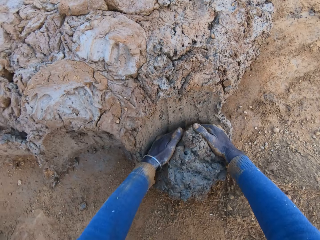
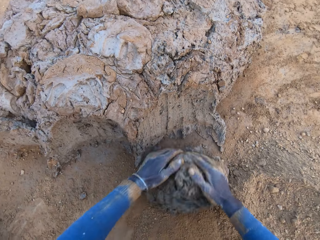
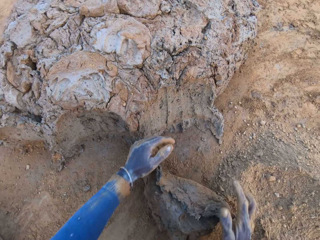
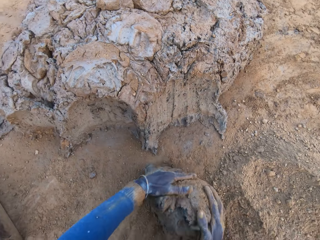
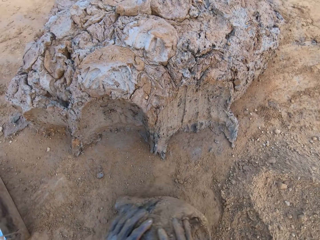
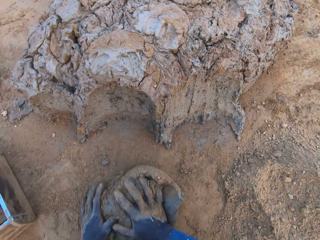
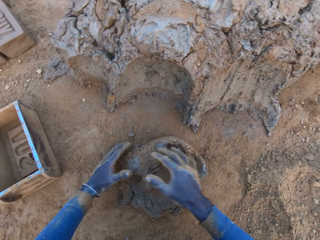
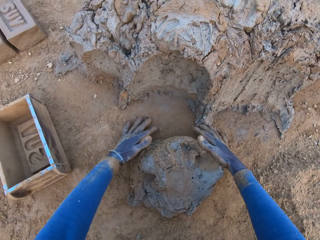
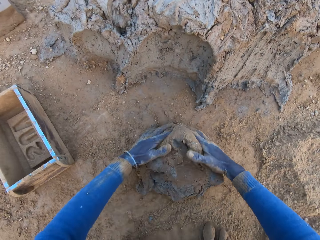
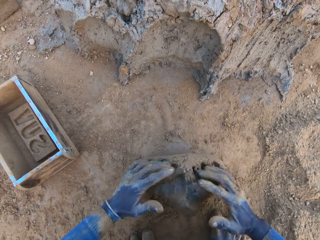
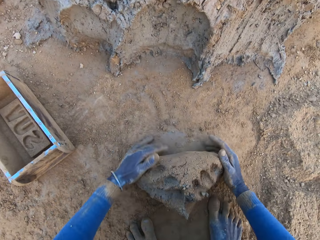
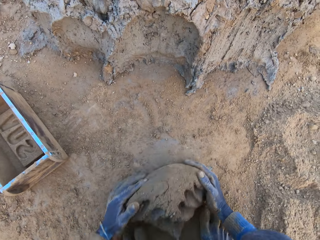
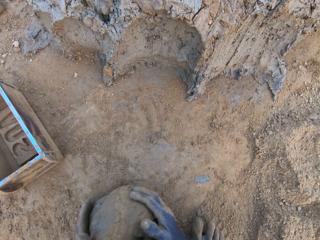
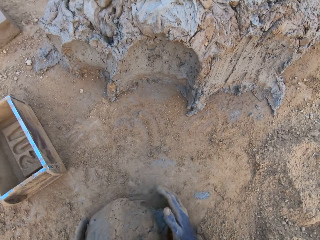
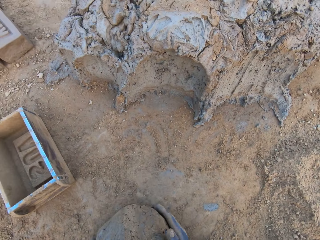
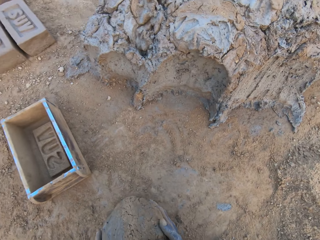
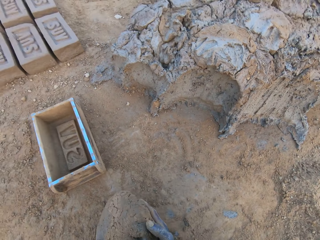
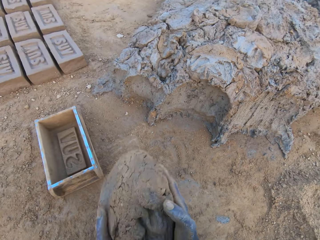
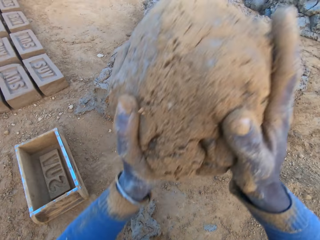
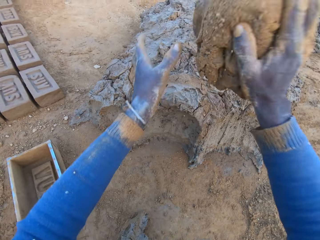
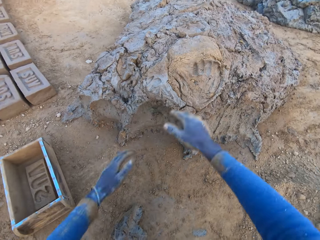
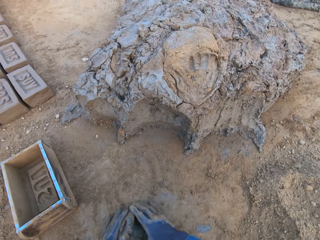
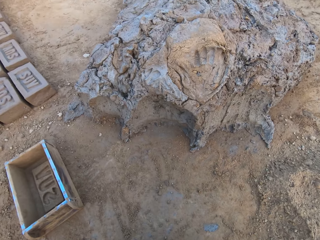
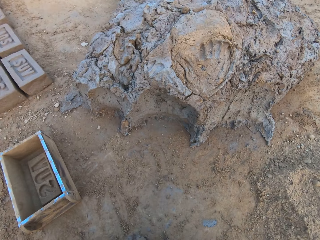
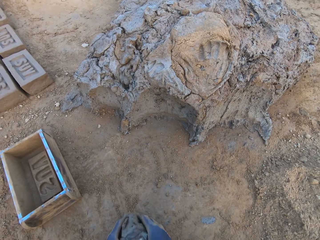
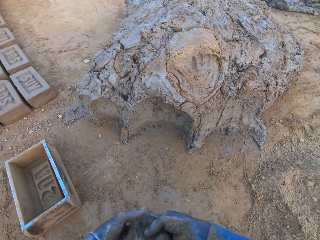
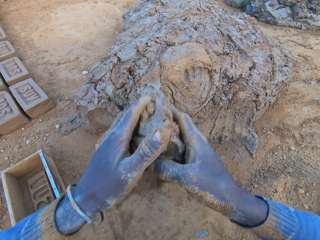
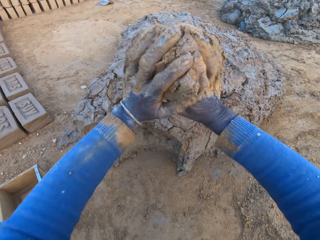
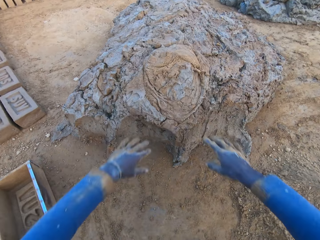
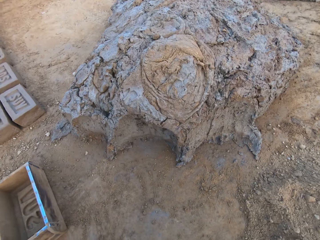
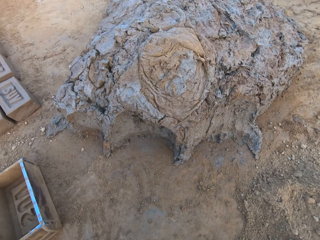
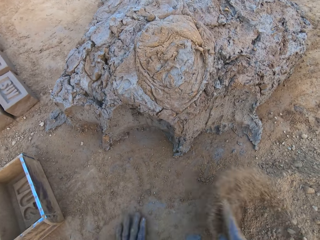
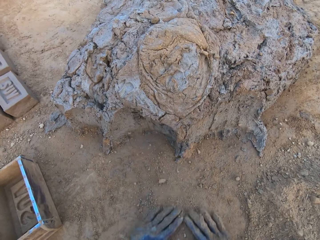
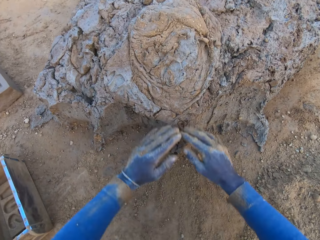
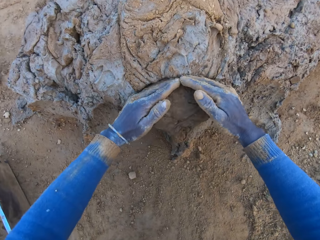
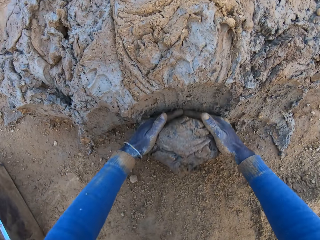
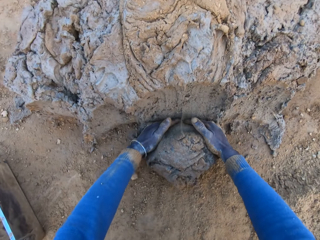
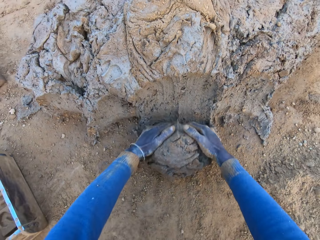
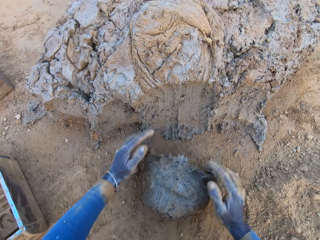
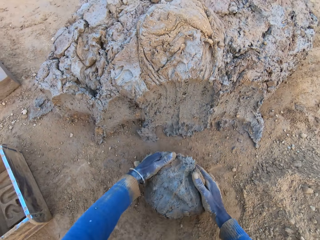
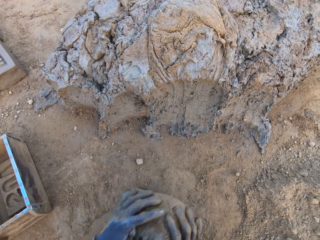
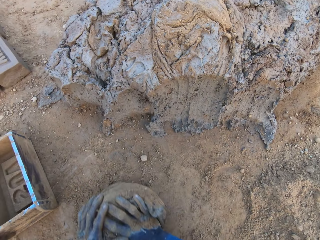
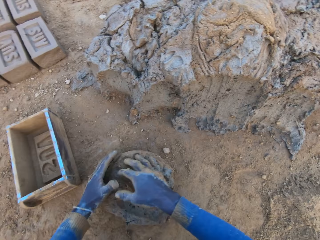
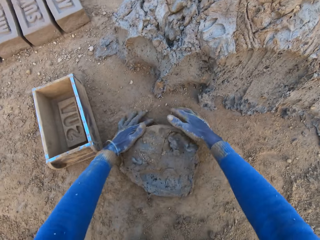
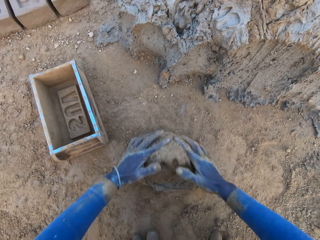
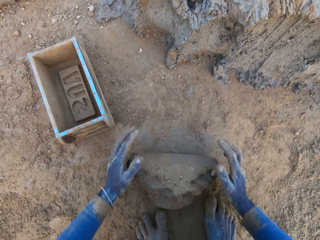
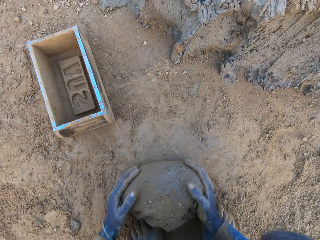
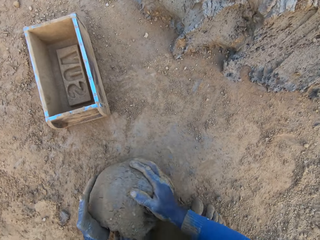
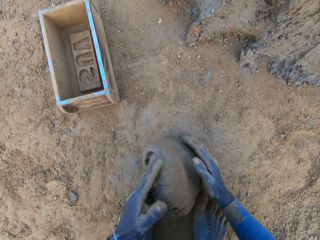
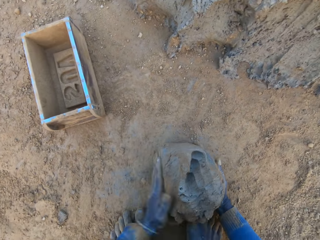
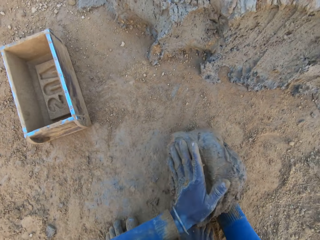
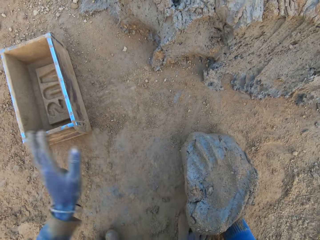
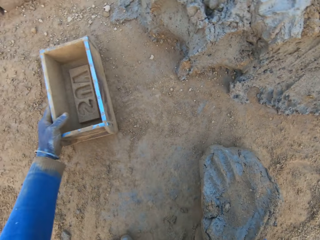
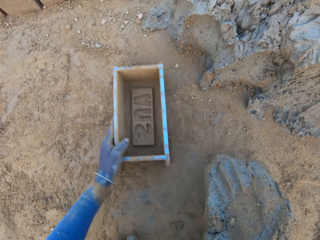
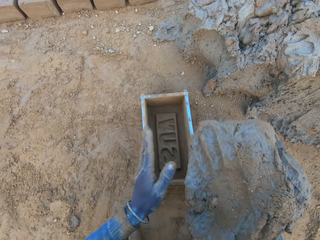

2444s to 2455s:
The camera wearer scoops mud with his hands. He cuts a portion of the concrete from a heap of concrete with his hands. He rolls the mud on the ground. He mixes the concrete with his hands. He lifts the mud. He carries the concrete from the ground with his two hands. He drops the concrete in his hands on the heap of concrete on the ground. He takes other mud on the ground. He throws the mud back on the mud. He wipes his hands on soil. He scoops the mud with his hands. He cuts a portion of the concrete from the heap of concrete with his hands. He rolls the mud on the ground. He mixes the concrete with his hands. He shifts the iron brick mold on the ground with his left hand.

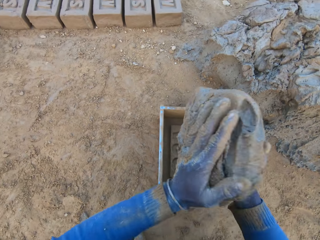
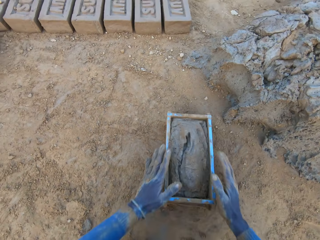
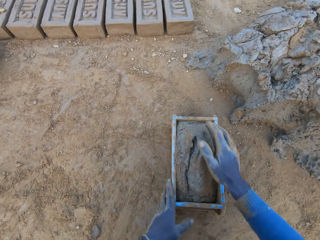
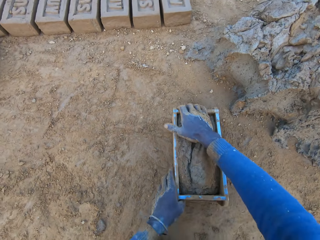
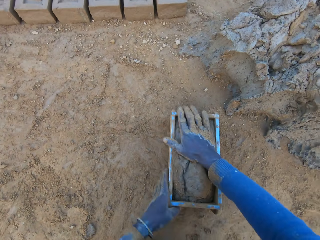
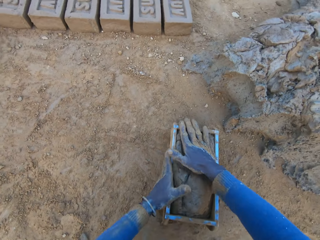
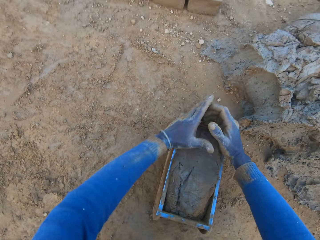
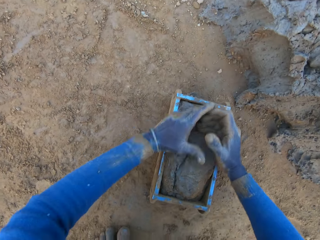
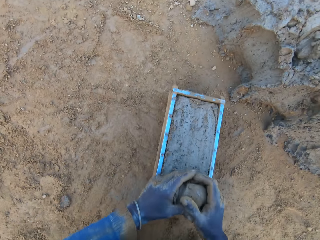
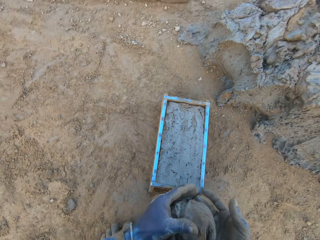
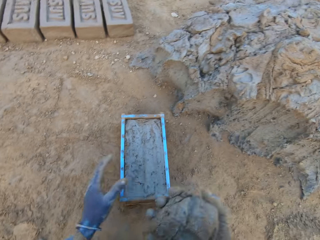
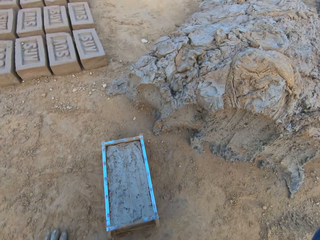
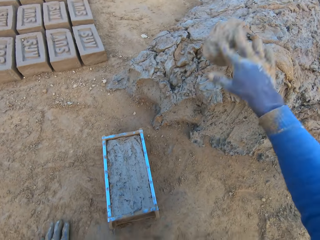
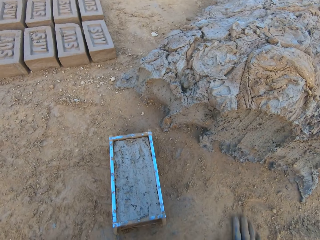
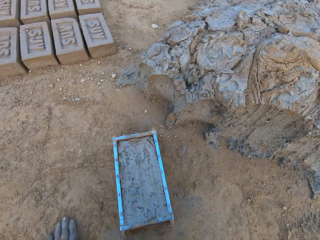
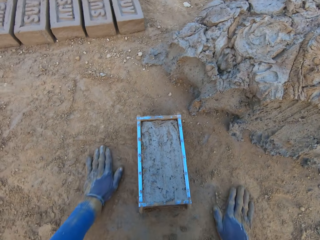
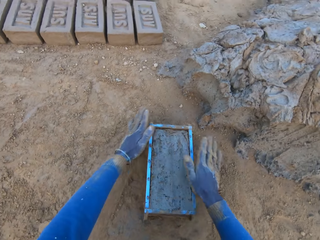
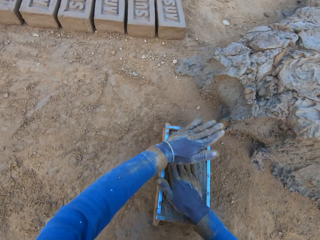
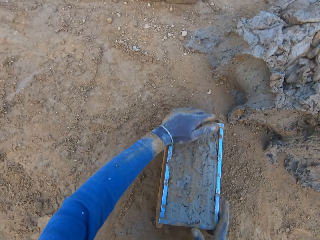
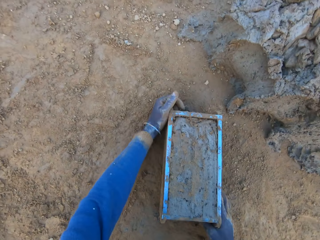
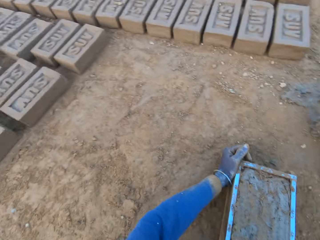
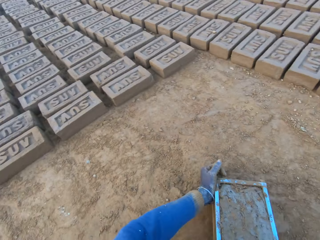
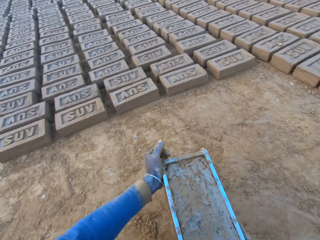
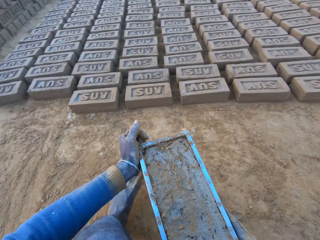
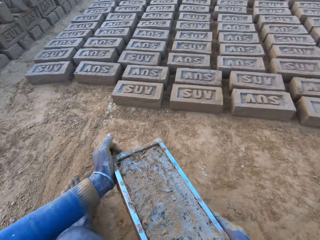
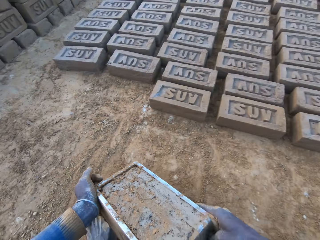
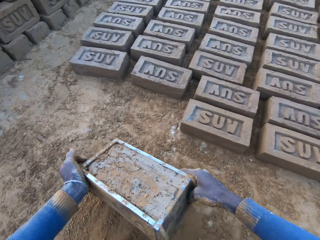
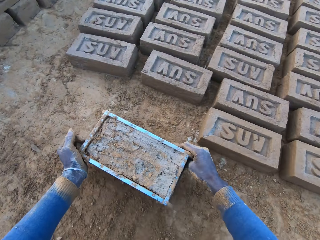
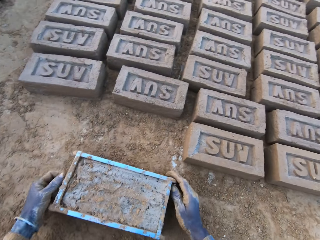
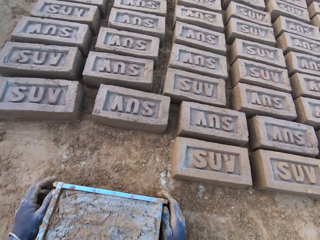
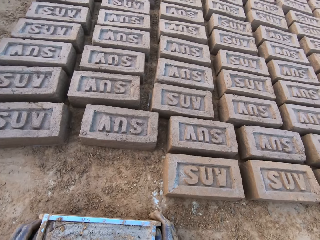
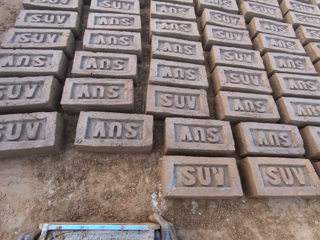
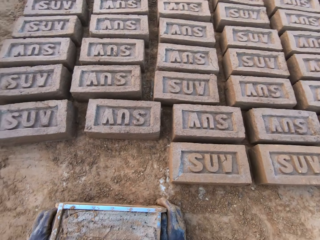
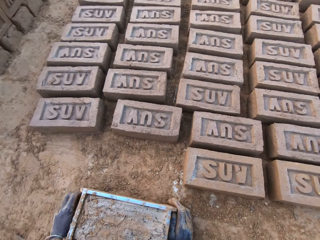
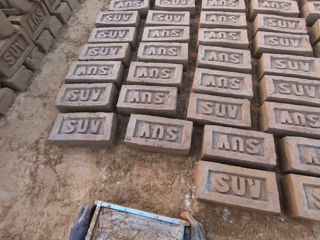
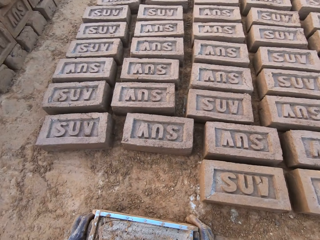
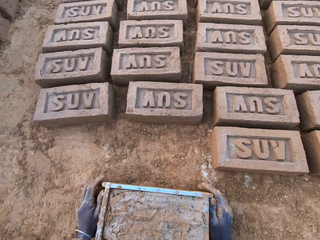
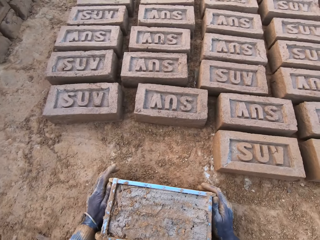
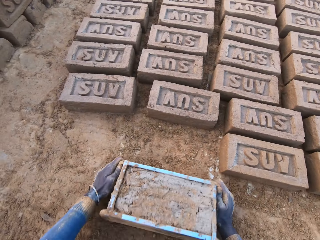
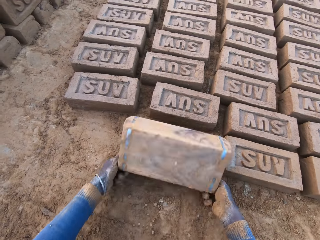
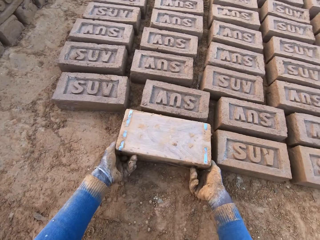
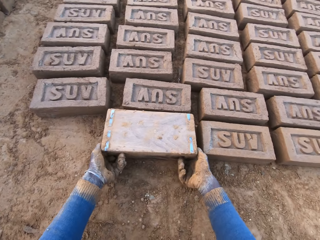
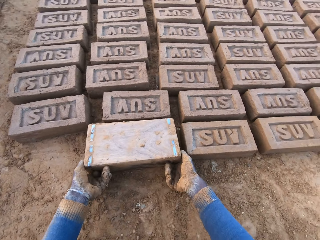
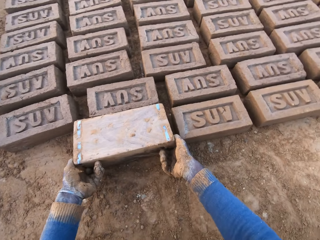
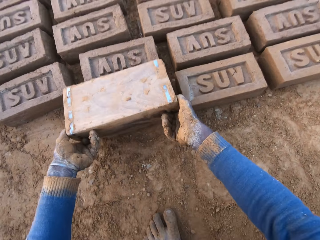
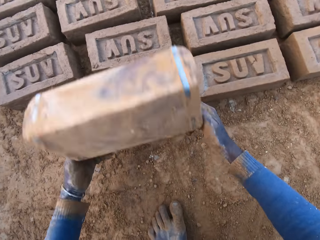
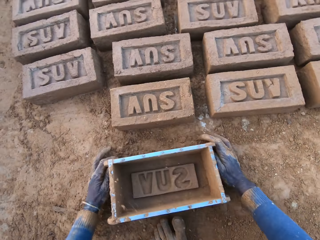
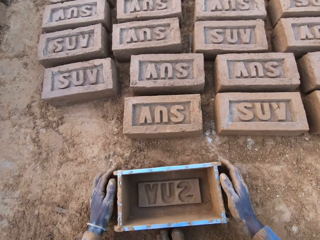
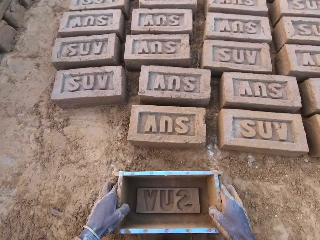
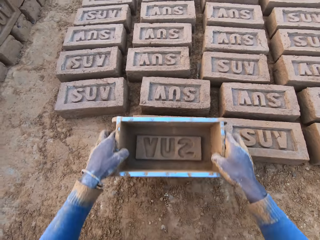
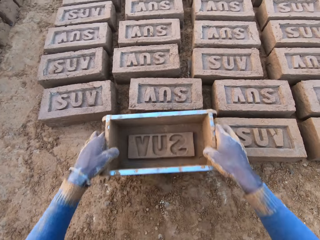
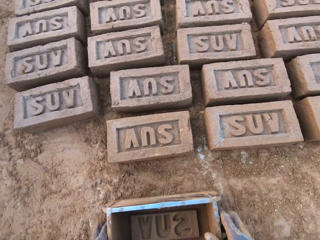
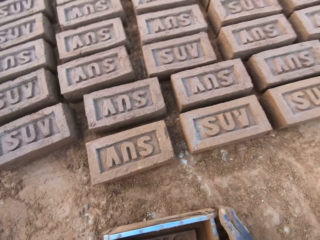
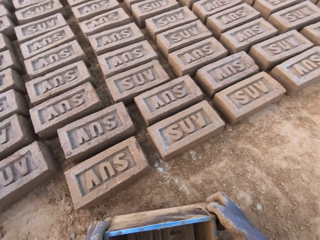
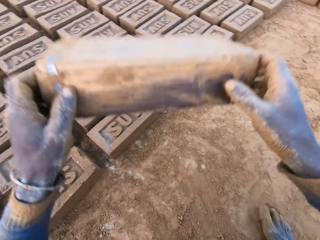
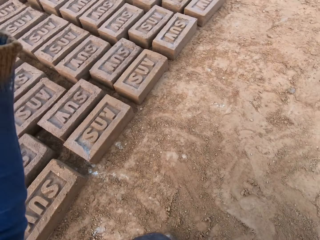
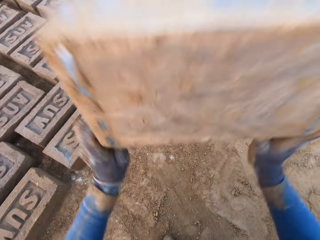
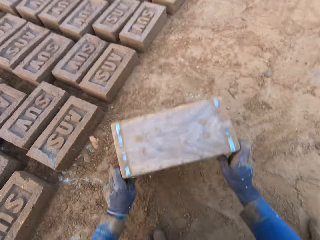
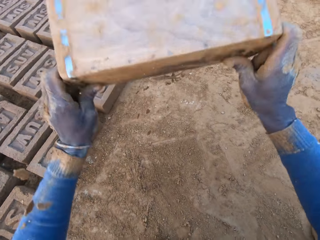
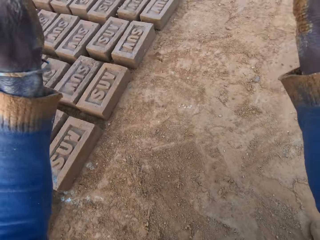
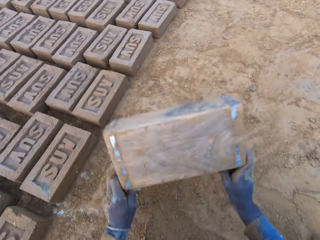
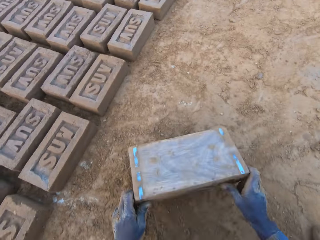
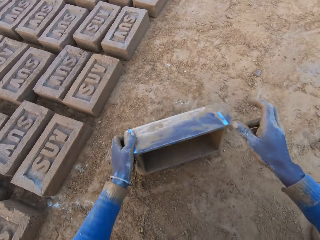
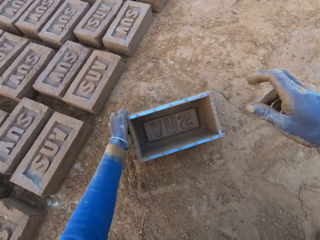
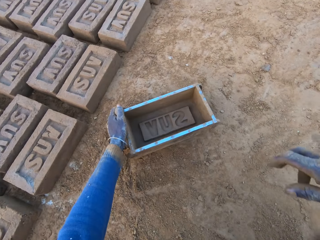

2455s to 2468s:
The camera wearer lifts mud. He drops the concrete in the iron brick mold. He compresses the mud in the mold. He removes the excess concrete from the iron brick mold. He drops the excess concrete on the heap of concrete on the ground. He wipes his hands on soil. He holds the mud in the mold. He carries the iron brick mold from the ground with his two hands. He drops the iron brick mold on the ground beside other bricks. He turns the iron brick mold on the ground. He lifts the mold. He drops the iron brick mold on the ground. He takes the mold. He holds the brick on the ground with the mold. He hits the brick with the iron brick mold in his hands. He drops the iron brick mold on the ground. He shakes the mold on the ground. He hits the iron brick mold in his hands on the ground.
